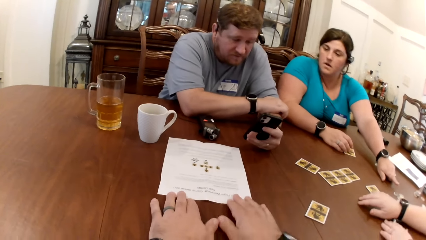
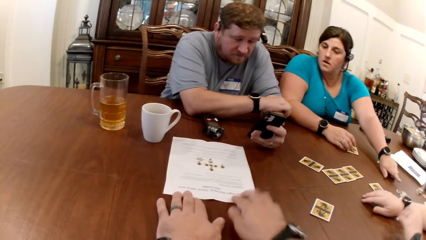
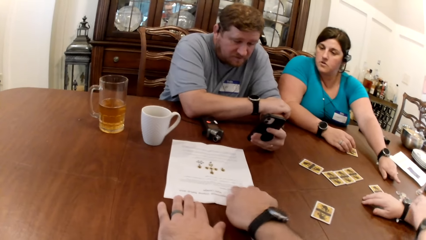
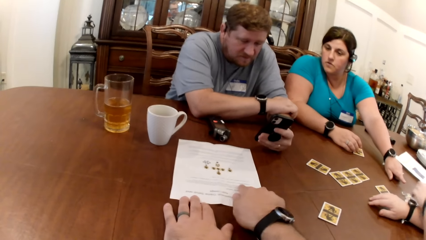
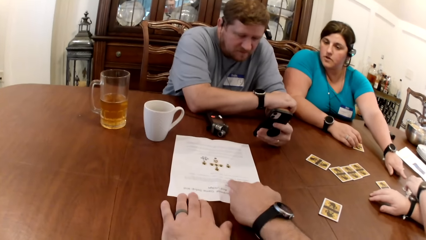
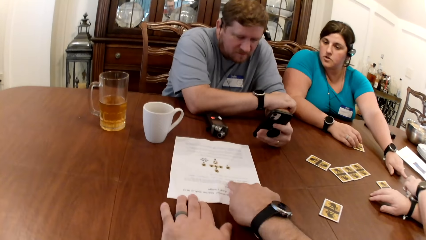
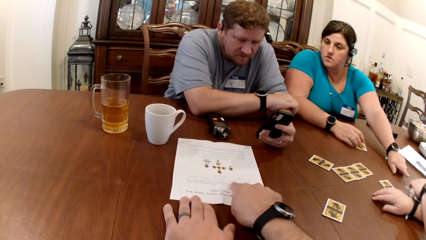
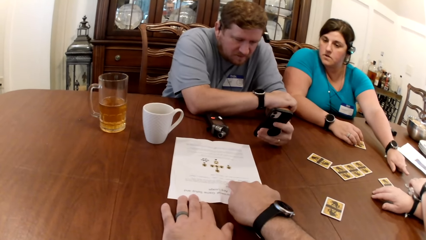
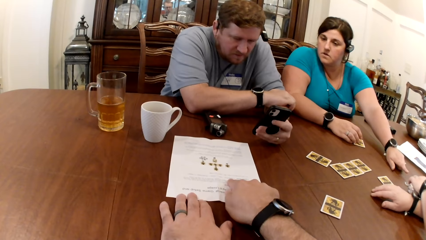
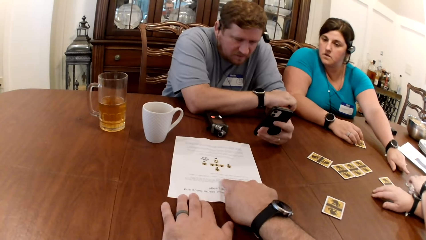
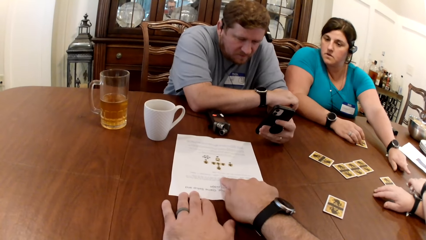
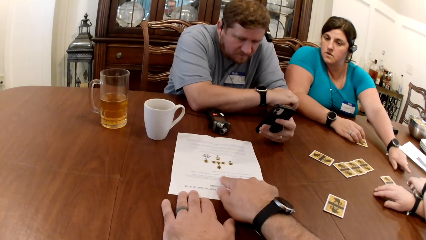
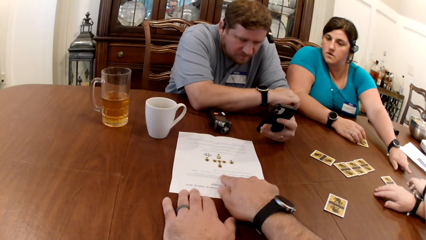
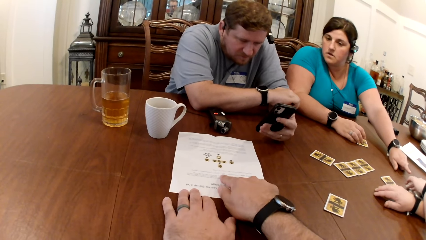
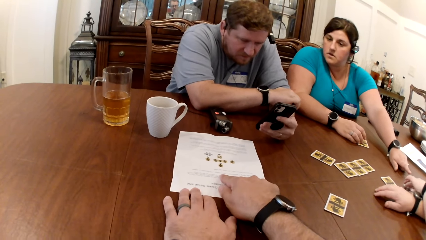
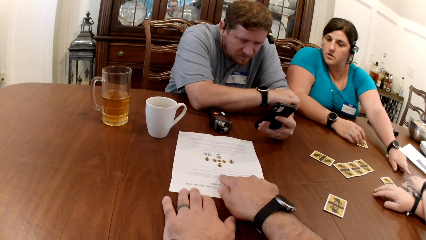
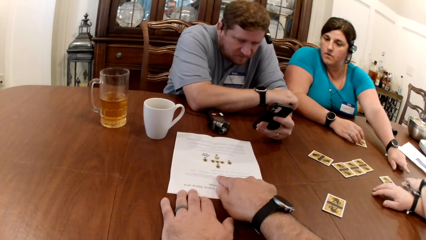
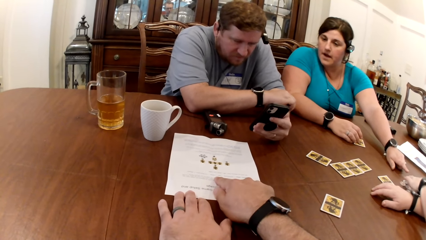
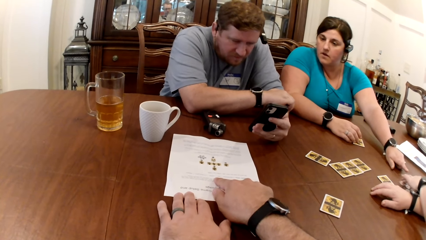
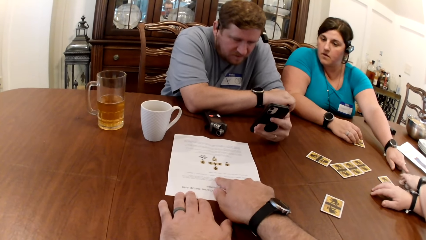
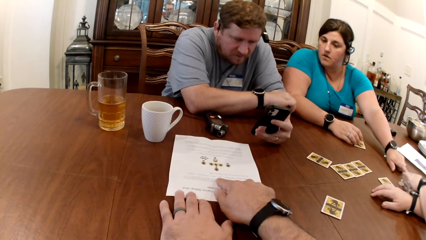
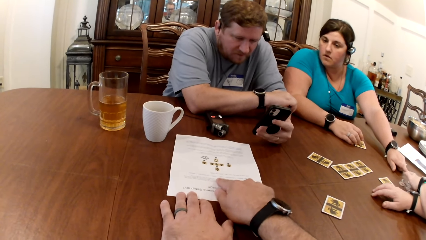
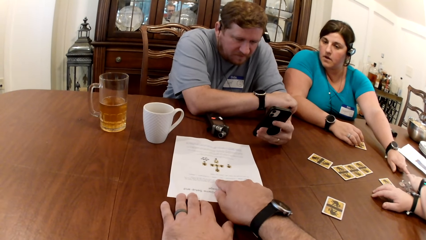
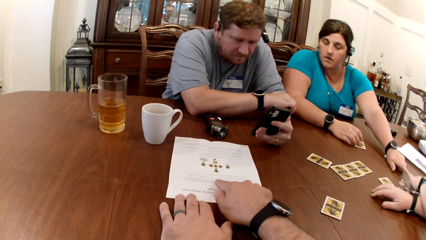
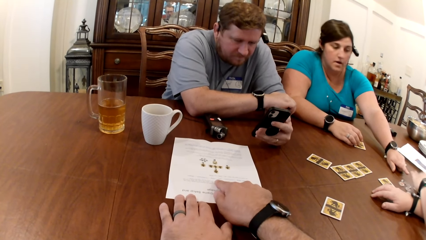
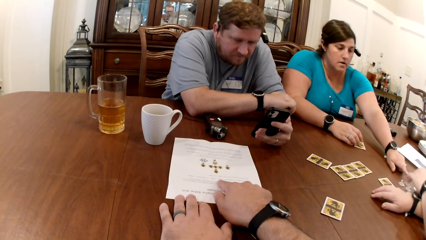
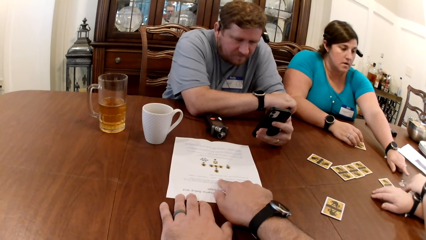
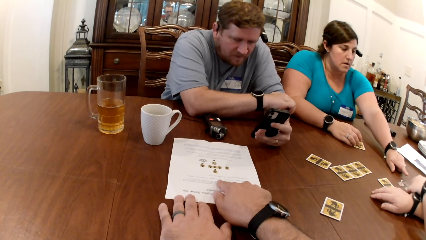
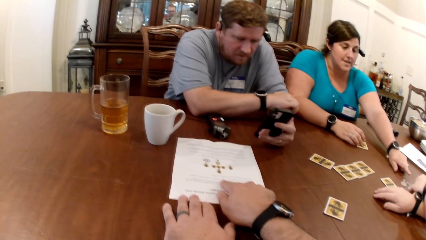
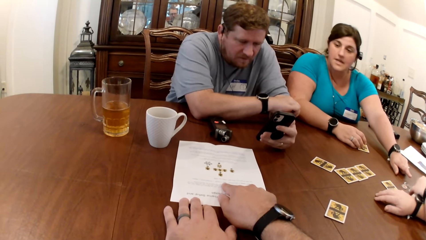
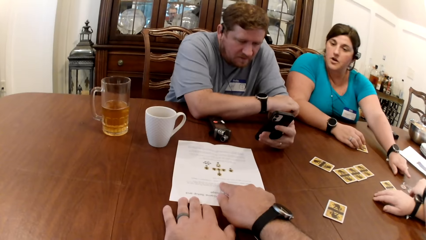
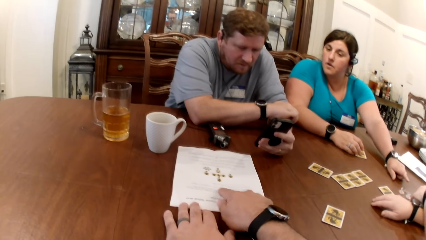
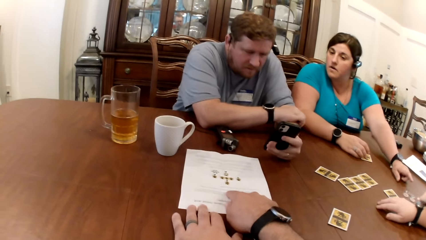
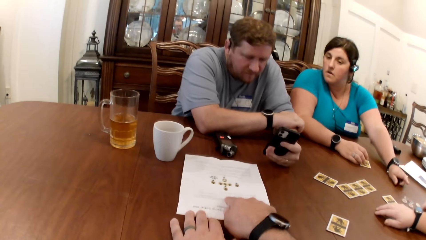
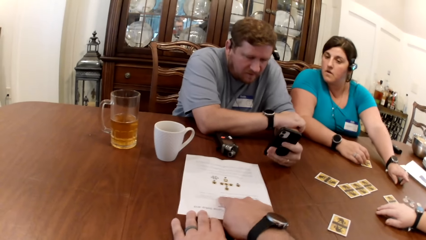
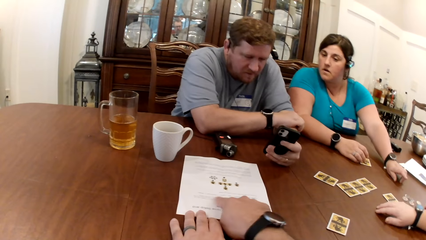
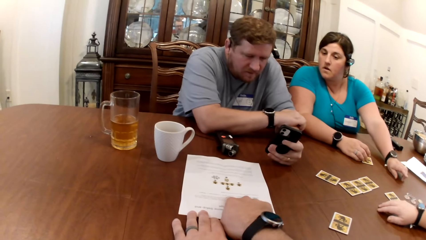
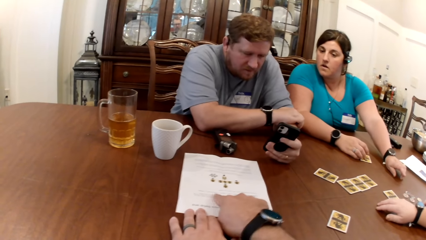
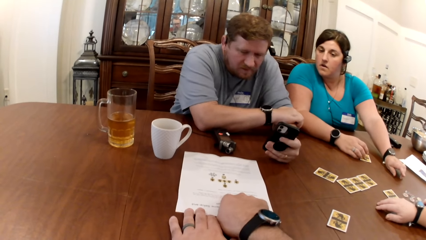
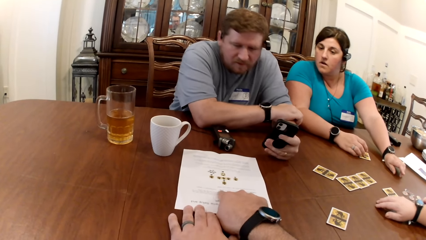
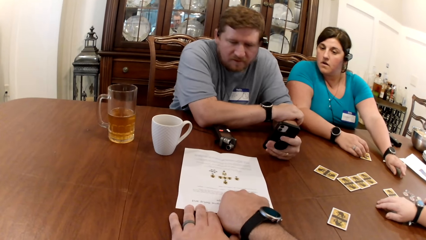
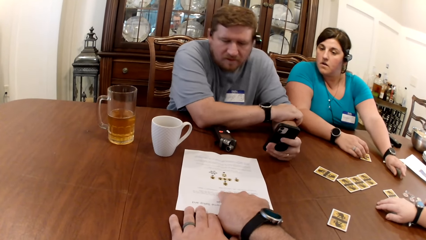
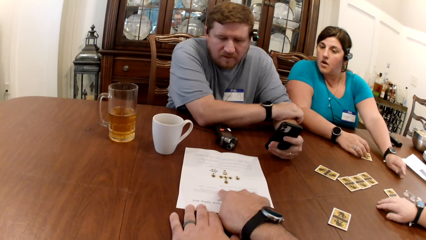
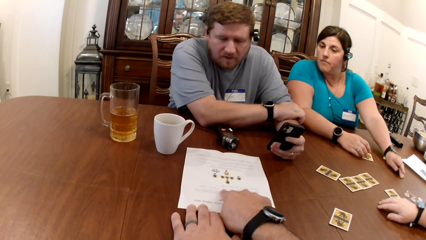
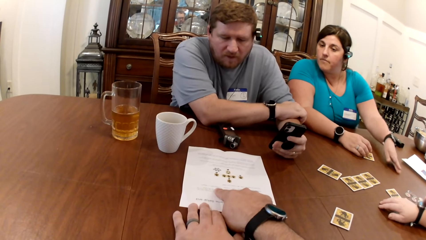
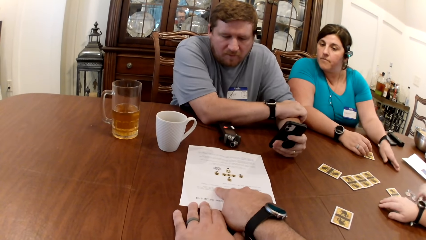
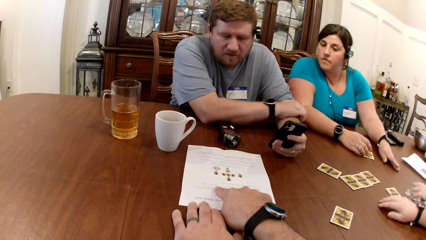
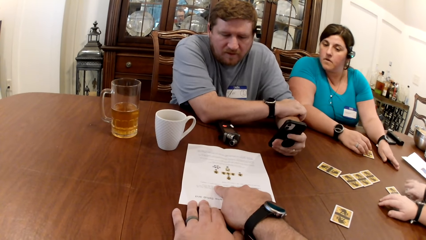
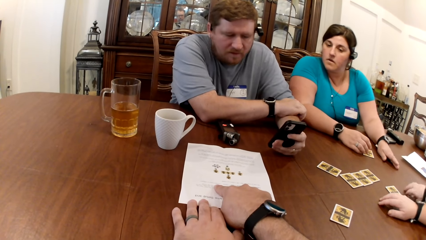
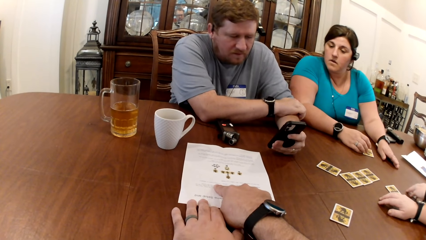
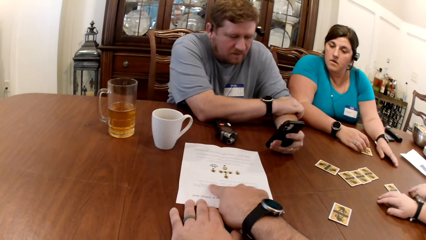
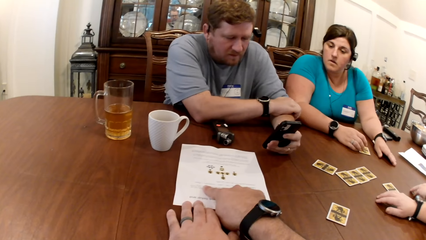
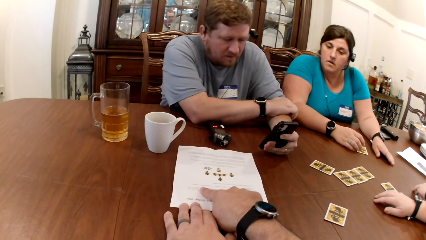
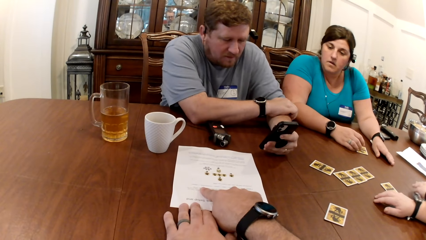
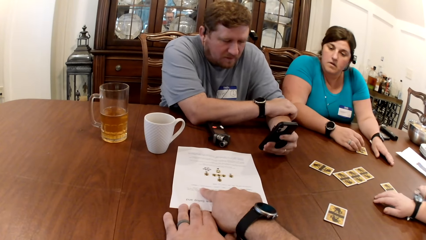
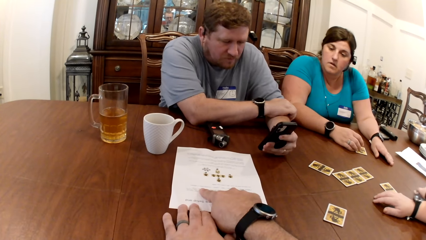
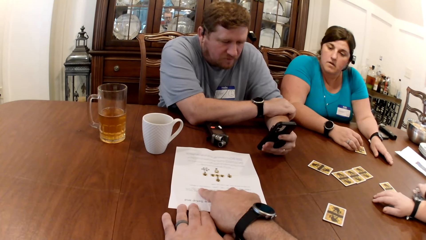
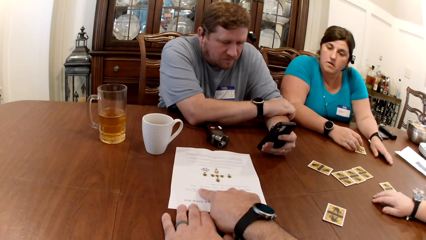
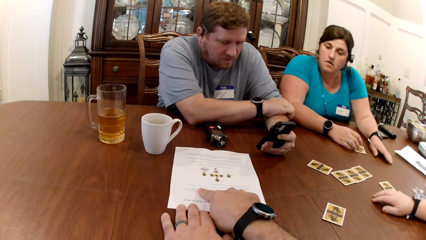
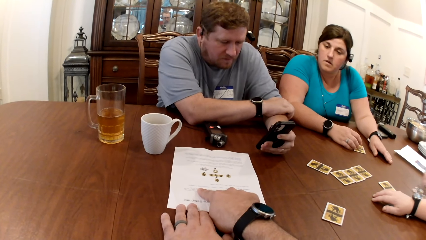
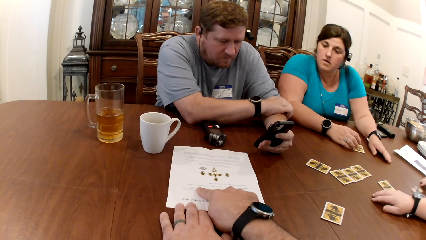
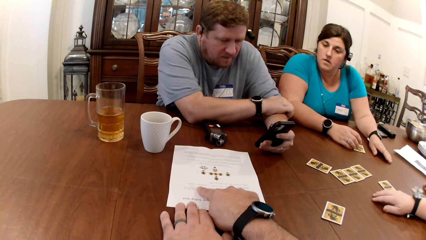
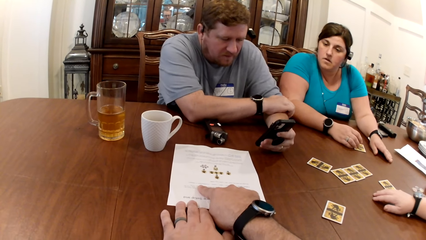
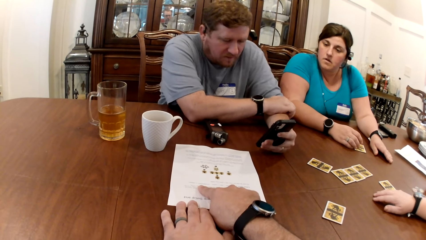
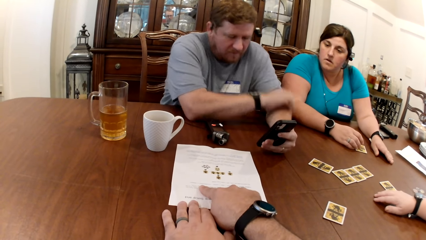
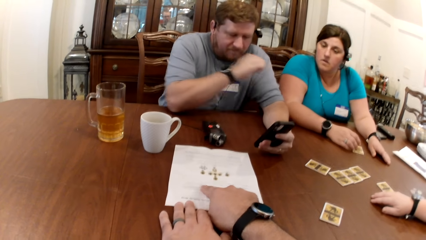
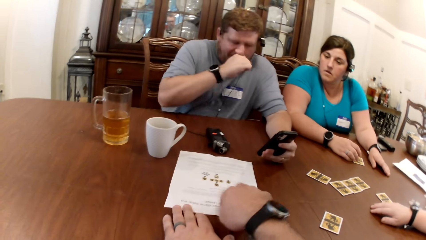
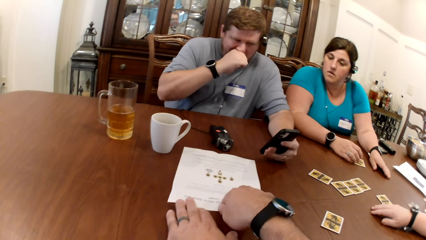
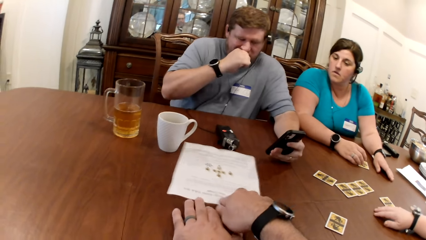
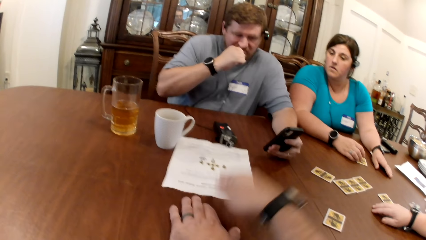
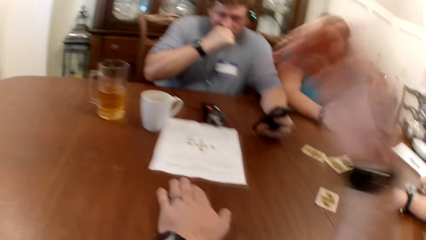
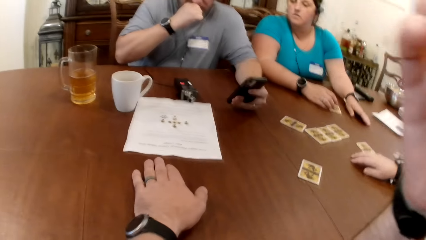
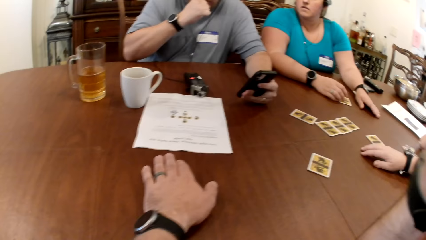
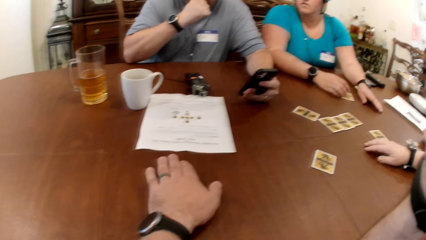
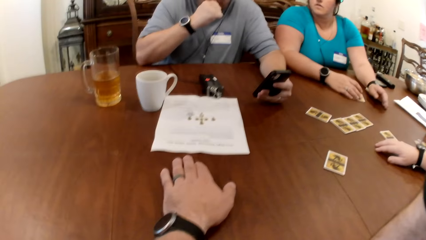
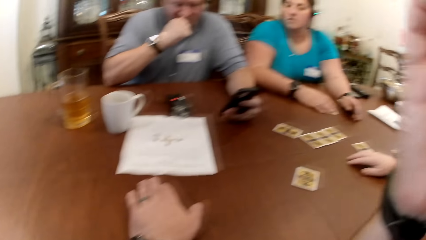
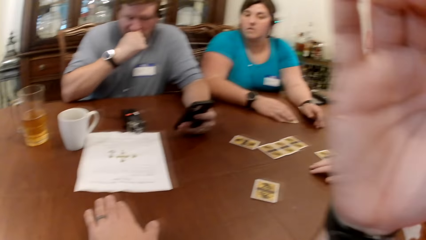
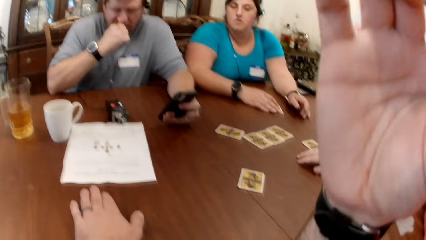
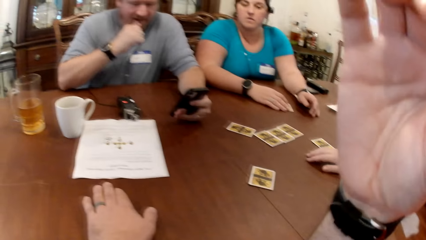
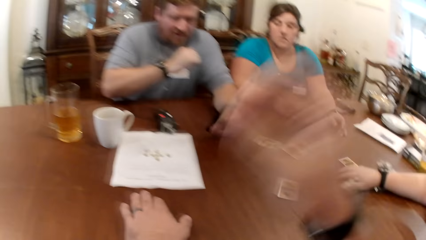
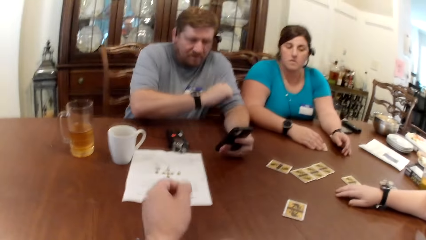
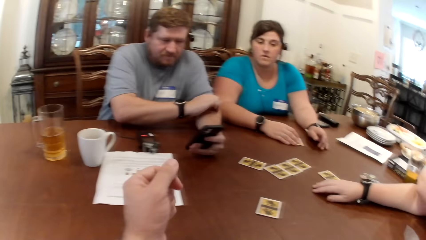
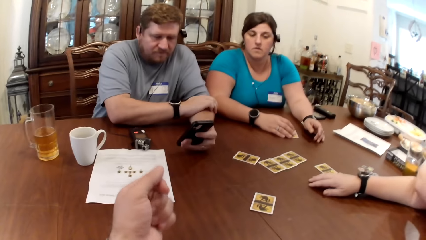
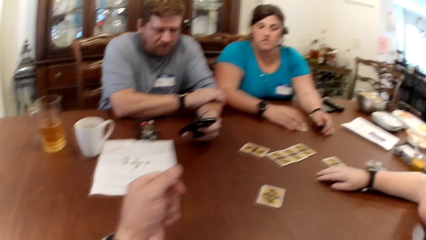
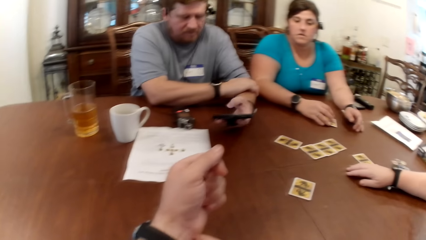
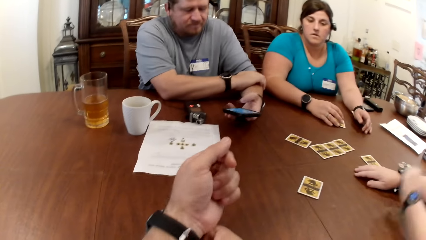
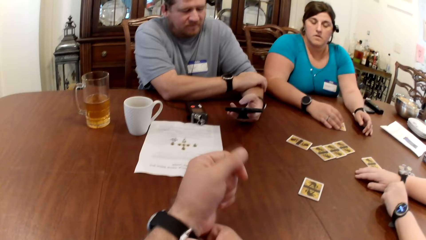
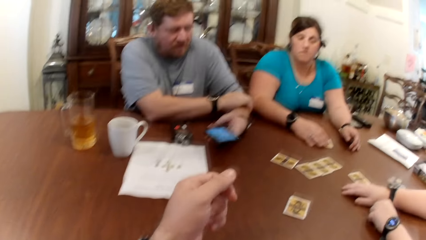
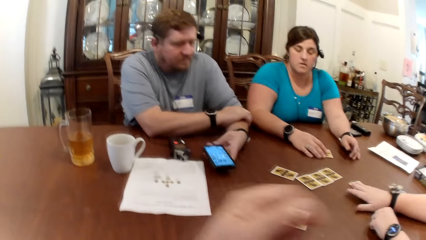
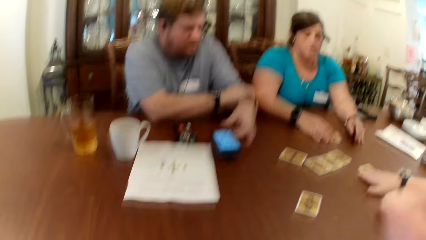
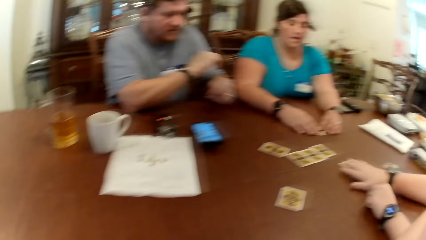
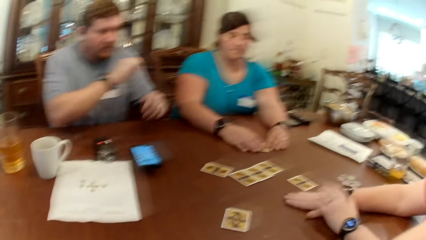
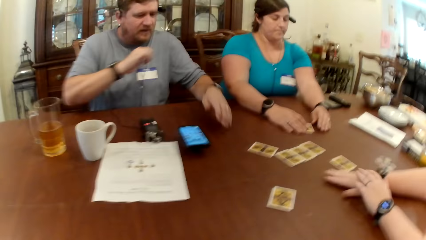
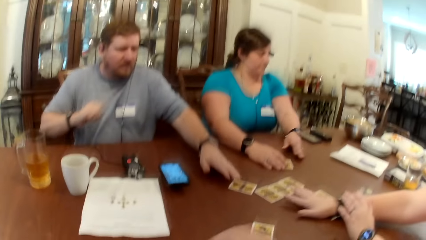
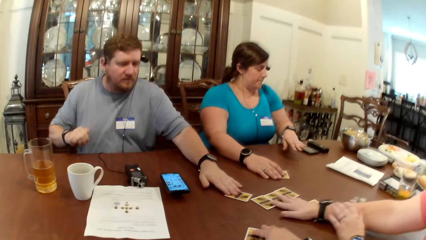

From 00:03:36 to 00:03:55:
The camera wearer points at the game manual on the table with his right hand. A woman adjusts the game tokens on the table with her left hand. The camera wearer talks to a man. He reads the paper with the index finger. He adjusts the camera on his head with his right hand. He lifts his right hand. He adjusts a wristwatch on his wrist with his right hand. The man drops the phone on the table with his left hand. The woman adjusts the cards on the table with her right hand.
